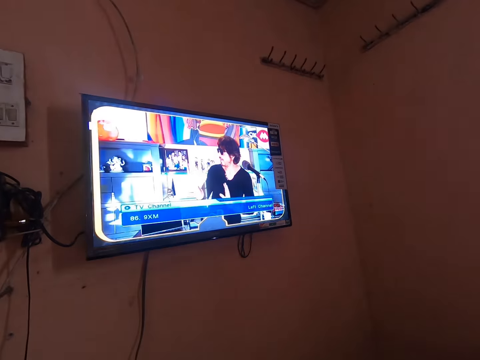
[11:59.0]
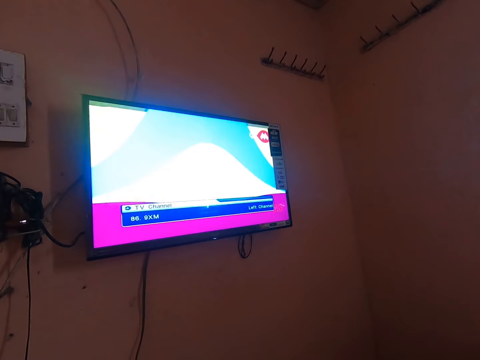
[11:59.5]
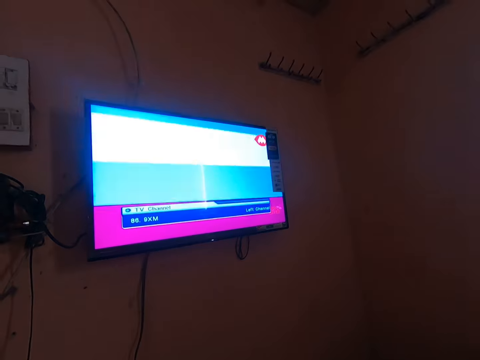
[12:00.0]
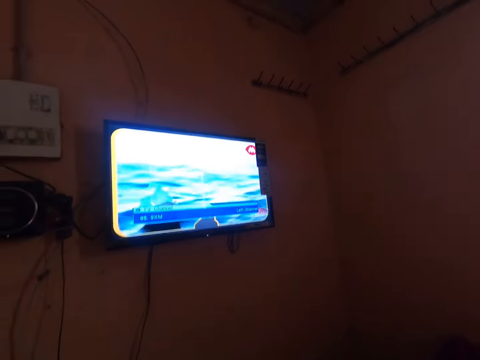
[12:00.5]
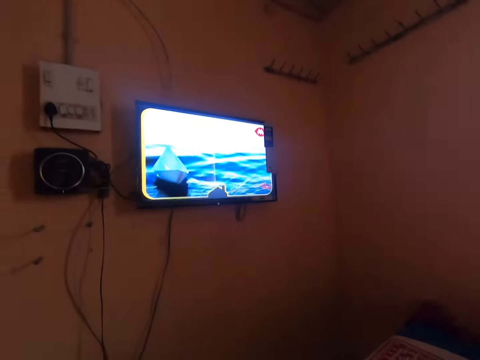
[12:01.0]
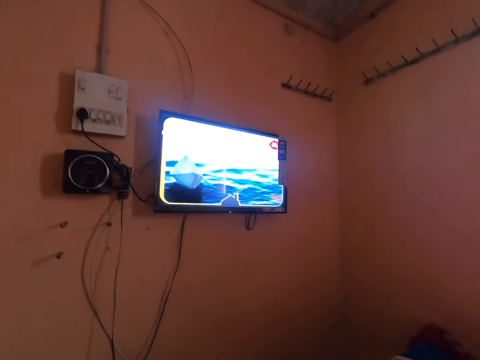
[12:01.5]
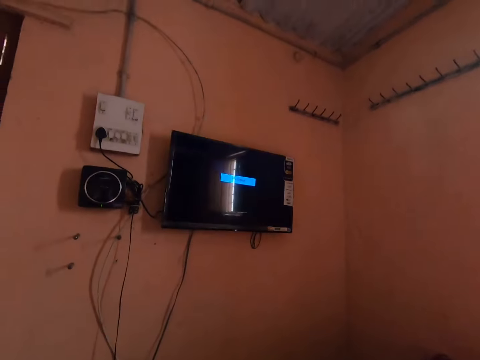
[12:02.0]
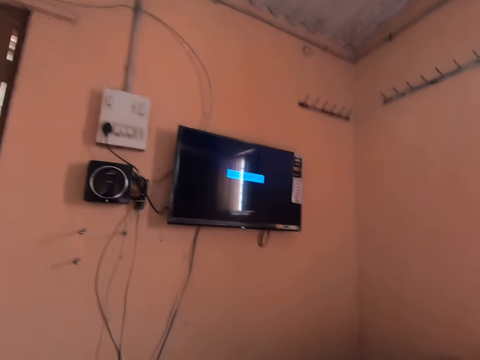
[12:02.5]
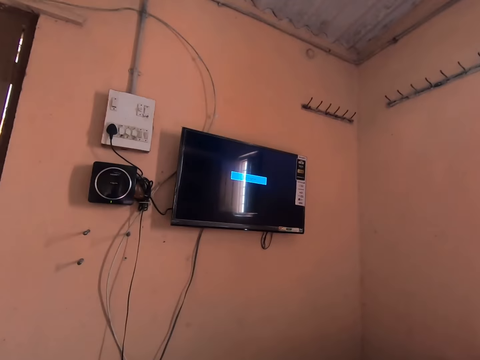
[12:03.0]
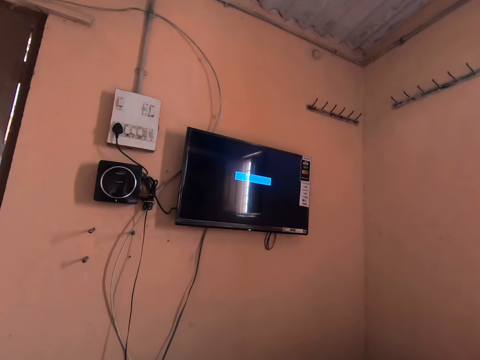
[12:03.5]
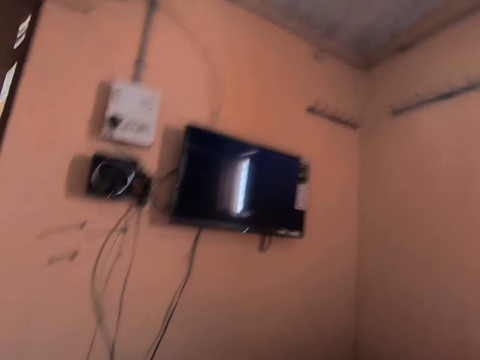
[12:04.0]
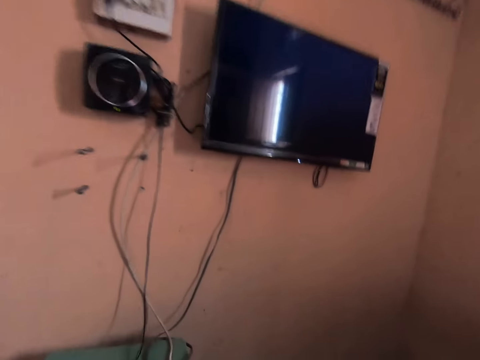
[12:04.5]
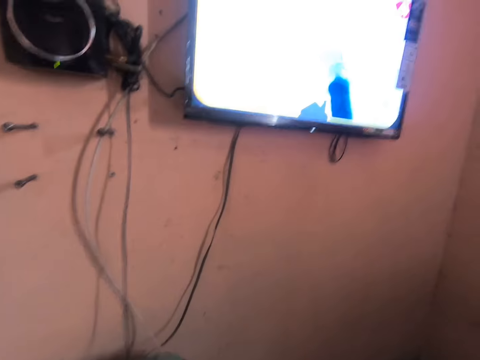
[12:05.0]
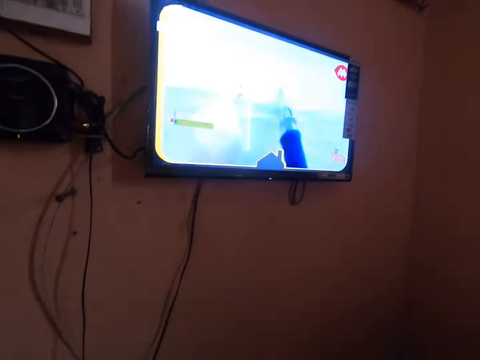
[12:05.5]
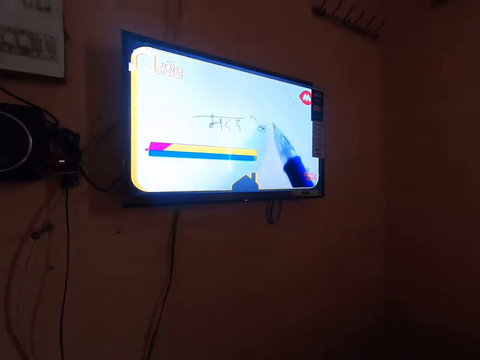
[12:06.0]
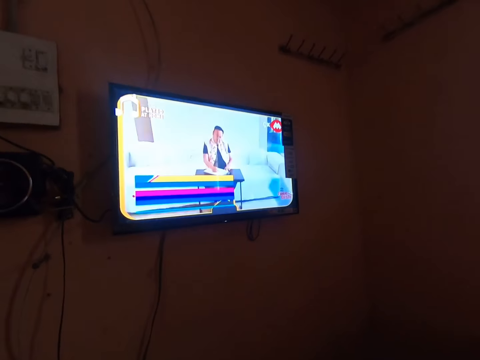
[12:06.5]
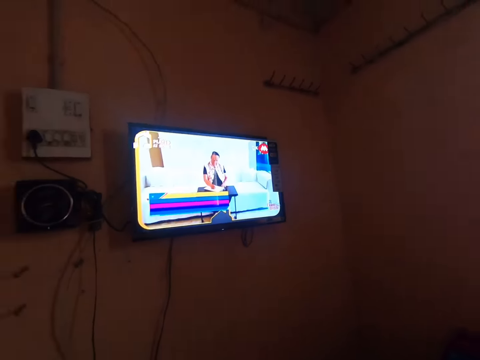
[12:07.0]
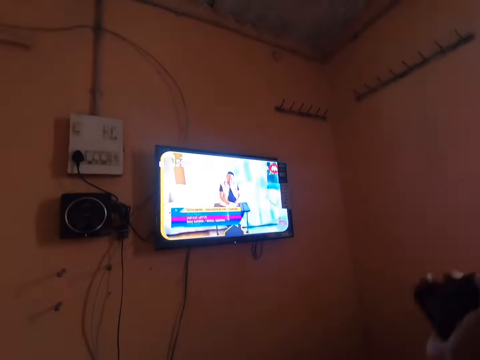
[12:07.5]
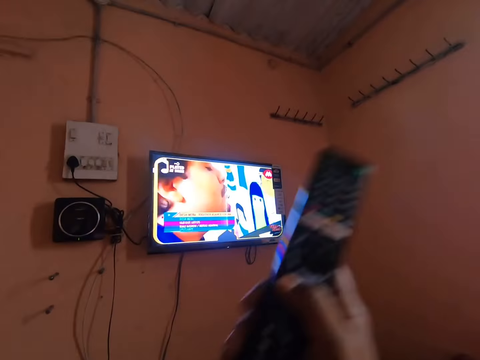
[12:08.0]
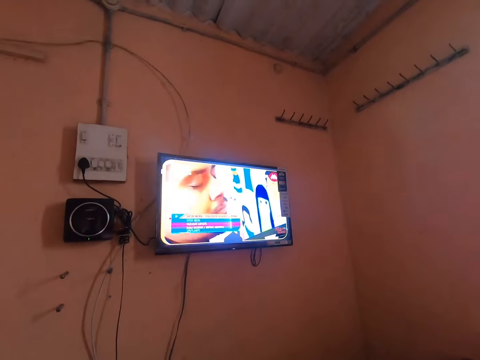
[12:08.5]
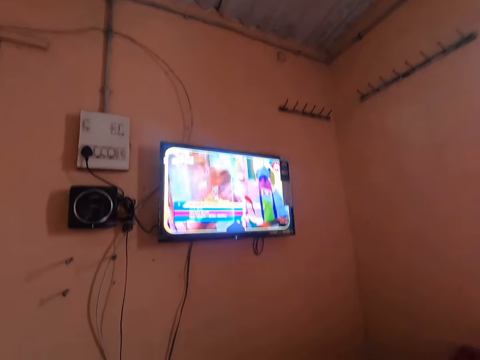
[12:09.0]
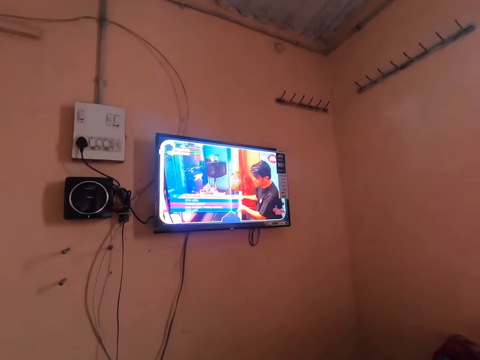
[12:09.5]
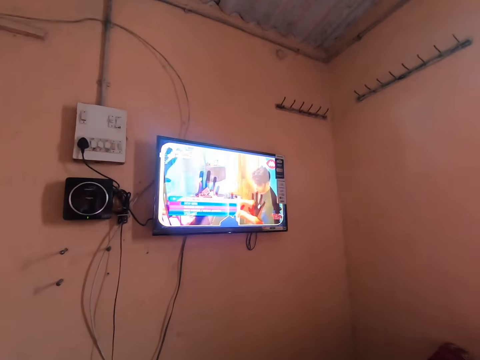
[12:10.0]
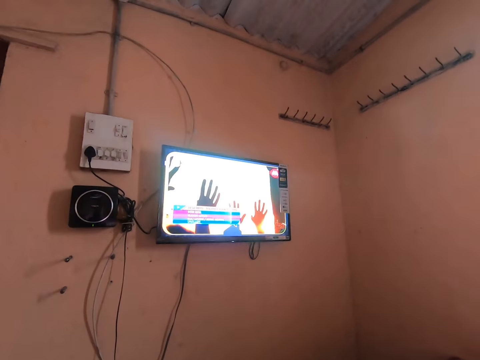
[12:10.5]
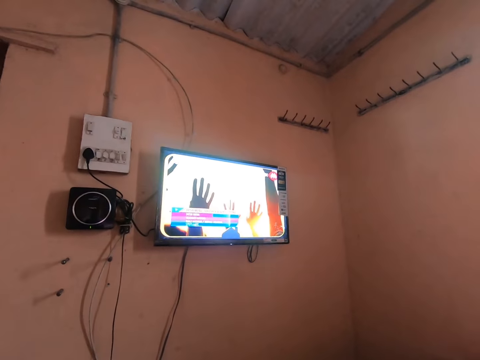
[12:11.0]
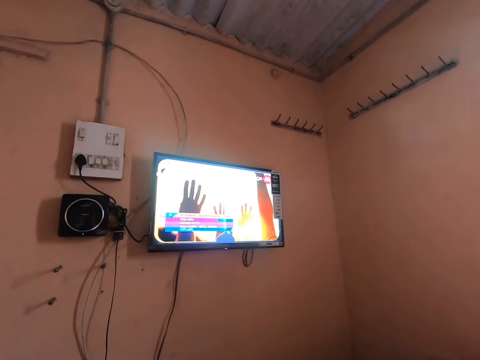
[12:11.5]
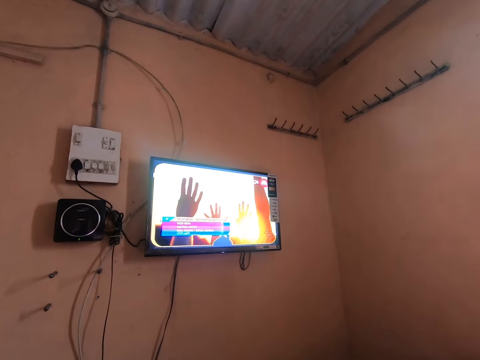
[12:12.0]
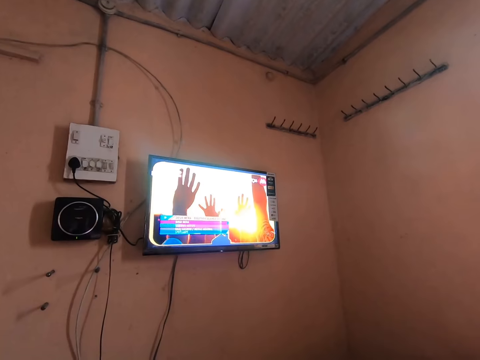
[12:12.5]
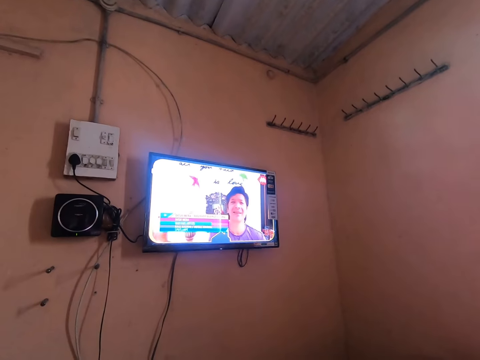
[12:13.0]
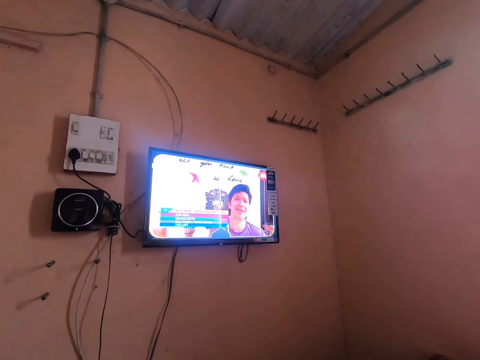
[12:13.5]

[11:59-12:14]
The camera wearer removes his hand from the digital decoder. He picks up the remote controller from the stool. He drops the remote controller.

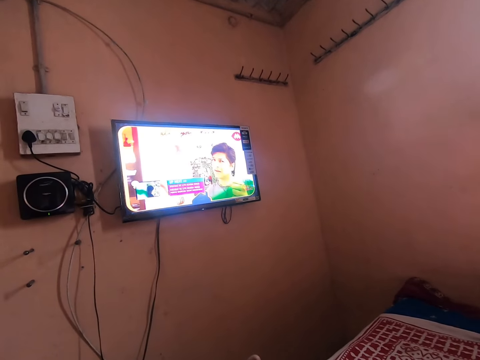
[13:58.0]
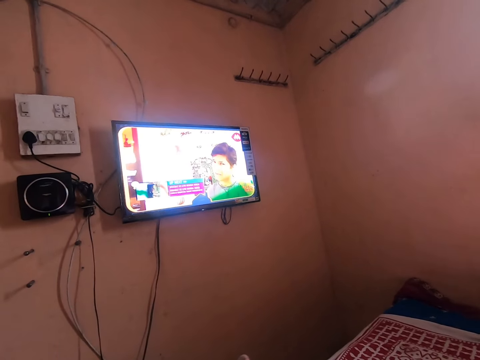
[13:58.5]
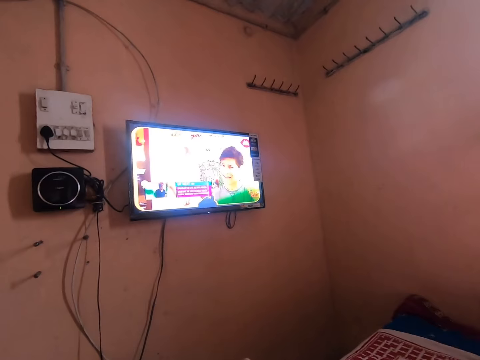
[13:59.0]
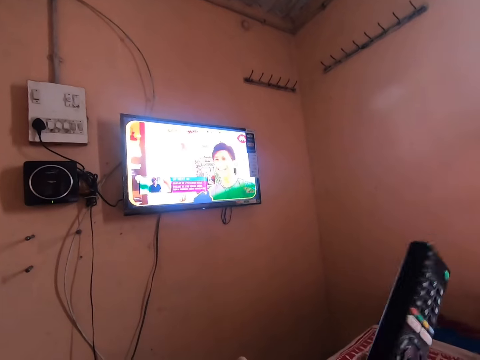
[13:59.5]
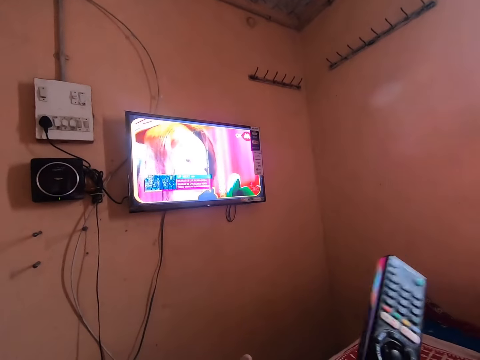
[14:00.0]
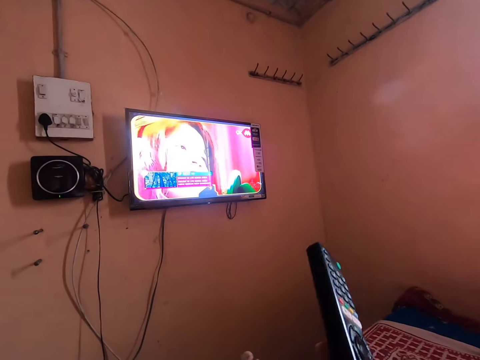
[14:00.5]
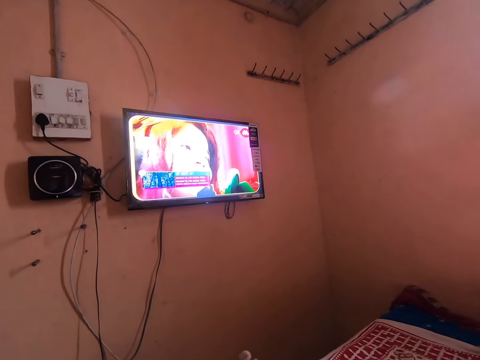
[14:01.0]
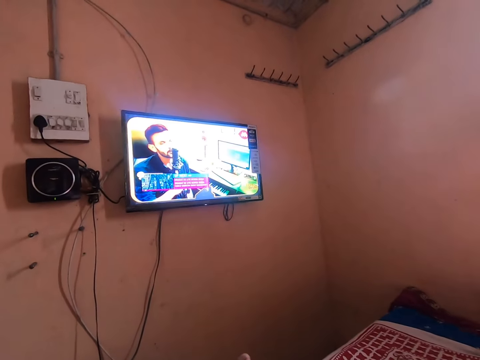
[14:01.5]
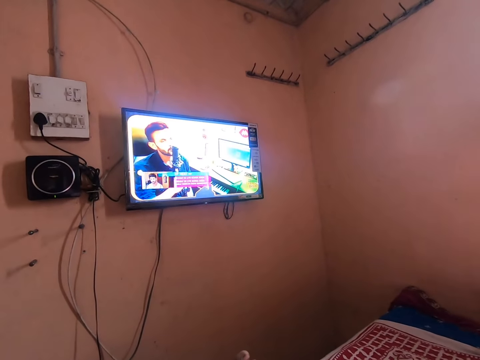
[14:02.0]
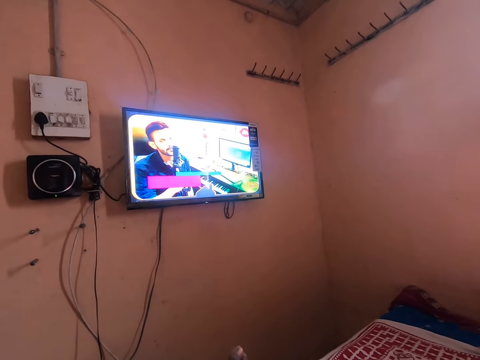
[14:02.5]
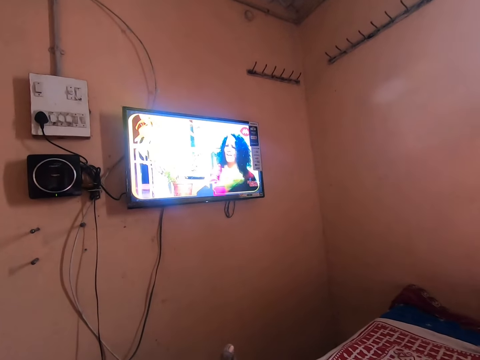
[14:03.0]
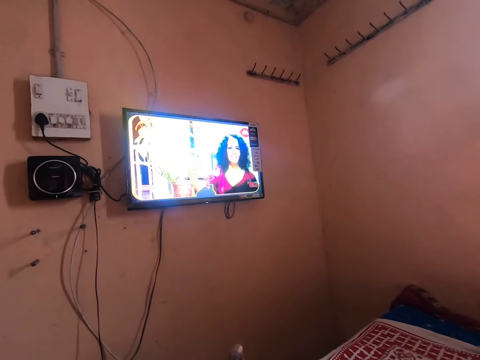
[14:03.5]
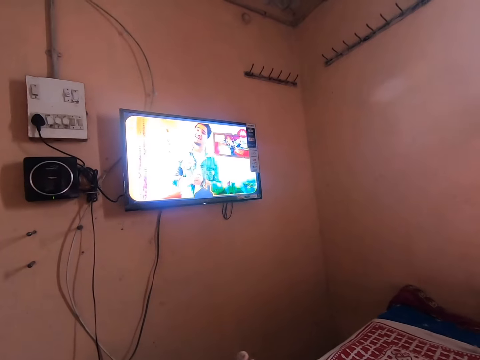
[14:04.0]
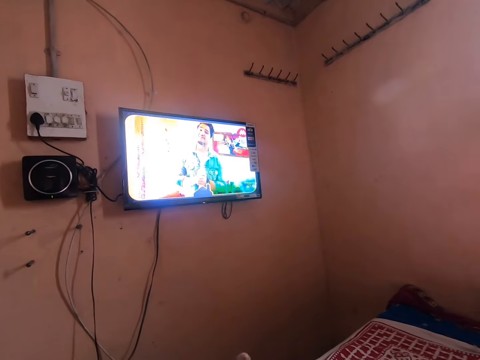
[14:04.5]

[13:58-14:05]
The camera wearer moves around a remote.

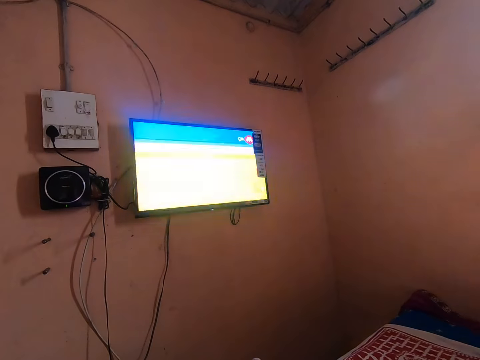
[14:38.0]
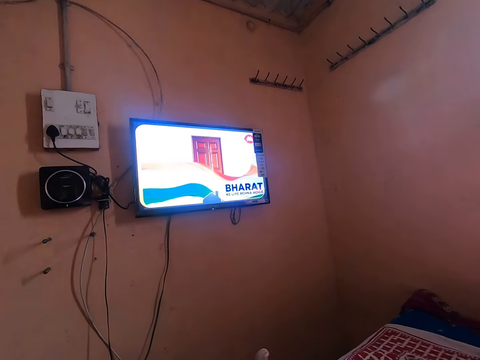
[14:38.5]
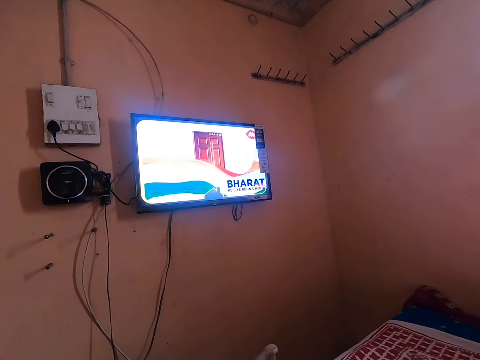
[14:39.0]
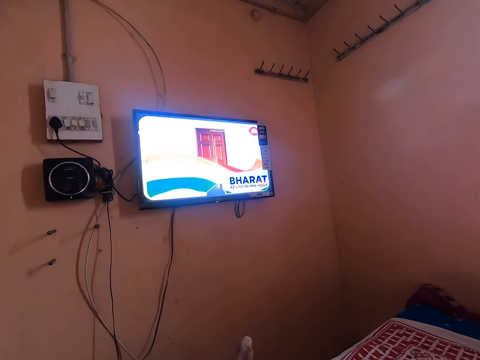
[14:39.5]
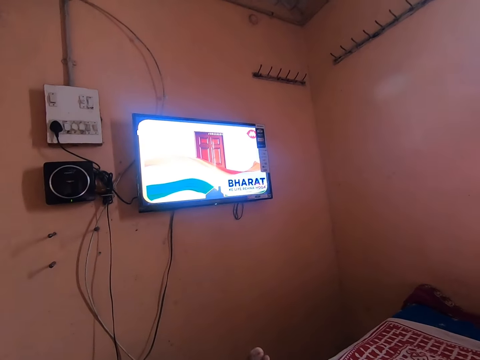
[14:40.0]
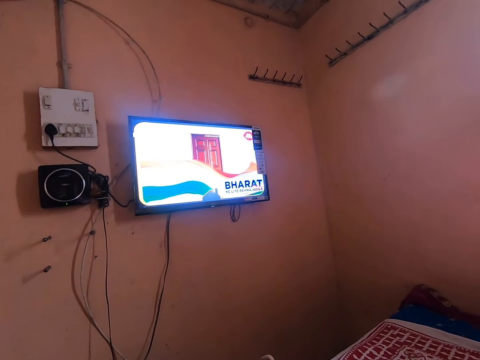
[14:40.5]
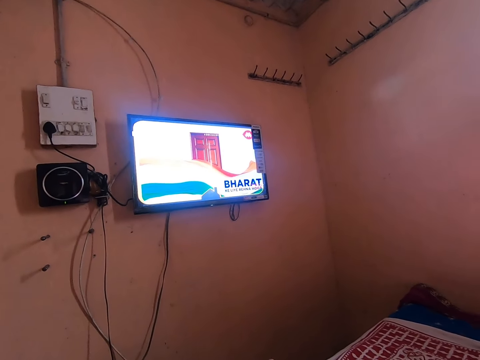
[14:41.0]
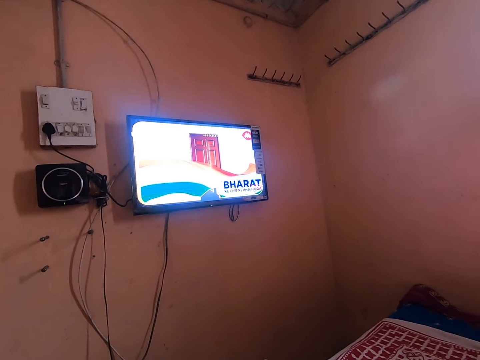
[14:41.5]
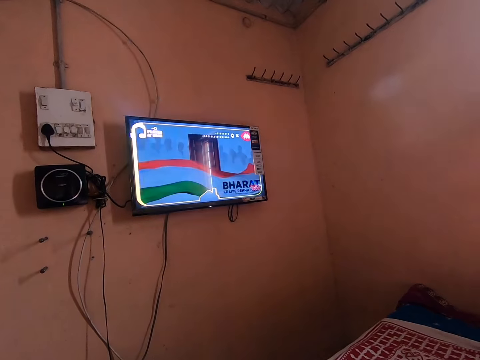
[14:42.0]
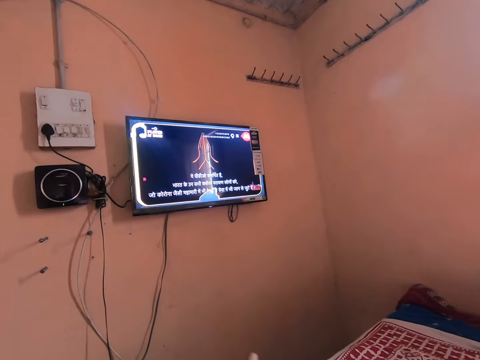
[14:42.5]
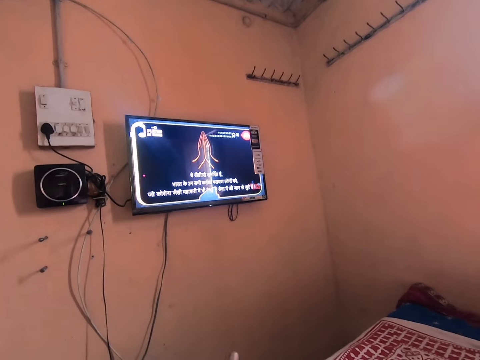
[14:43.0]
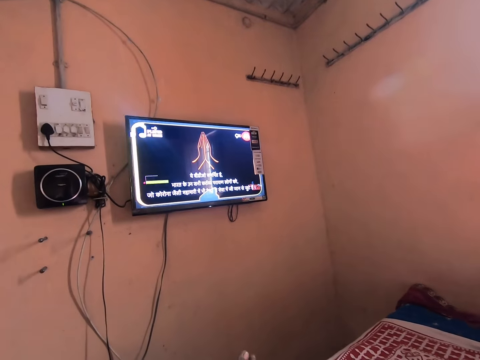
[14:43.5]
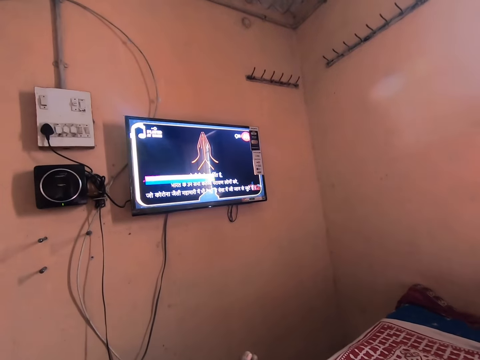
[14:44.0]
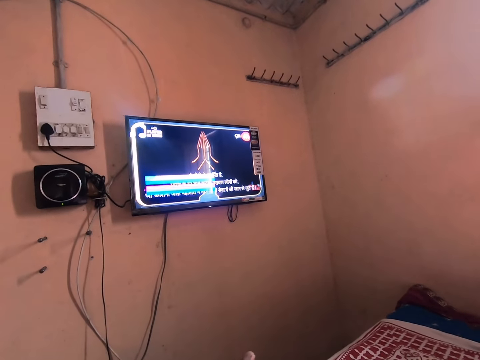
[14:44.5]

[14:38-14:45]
The camera wearer rubs his feet together.
